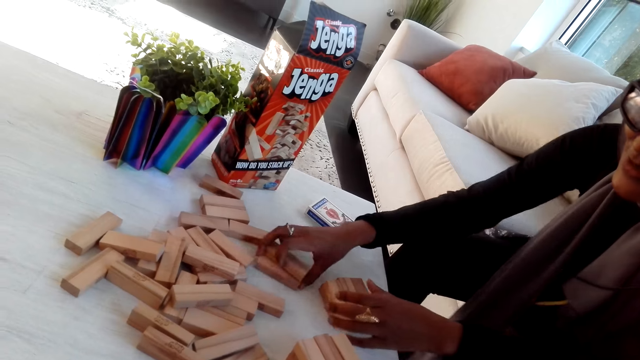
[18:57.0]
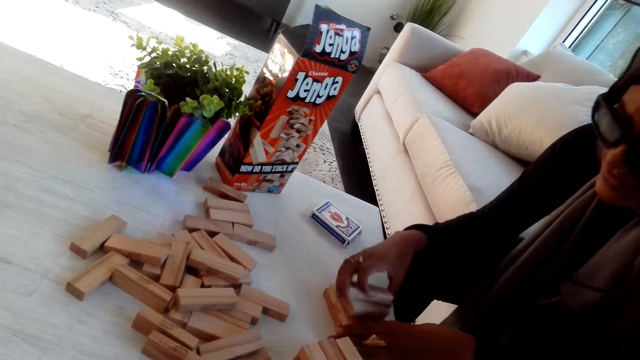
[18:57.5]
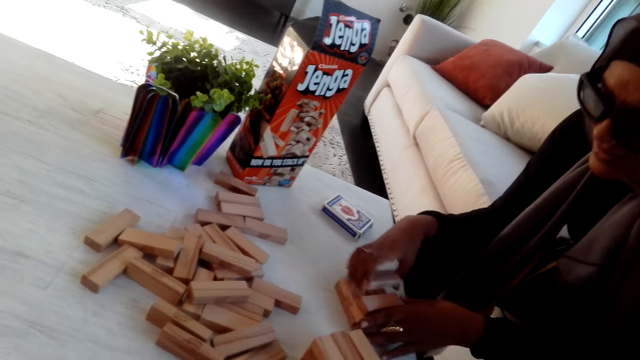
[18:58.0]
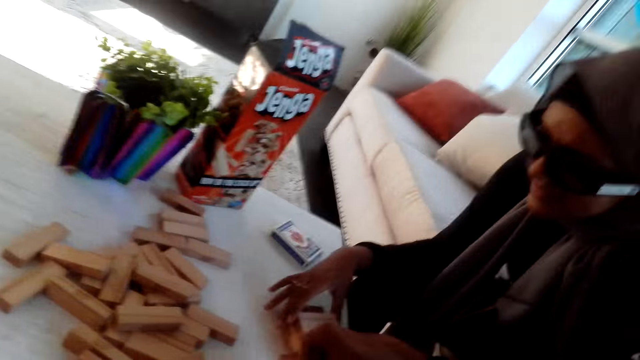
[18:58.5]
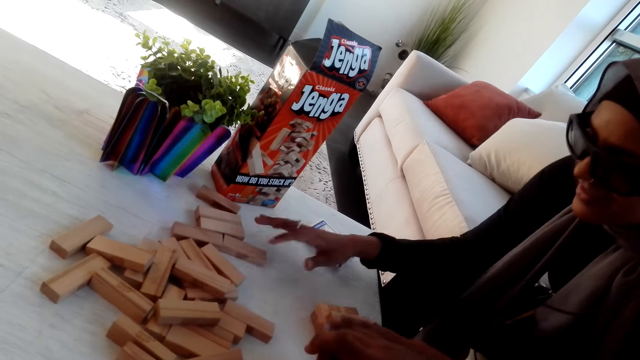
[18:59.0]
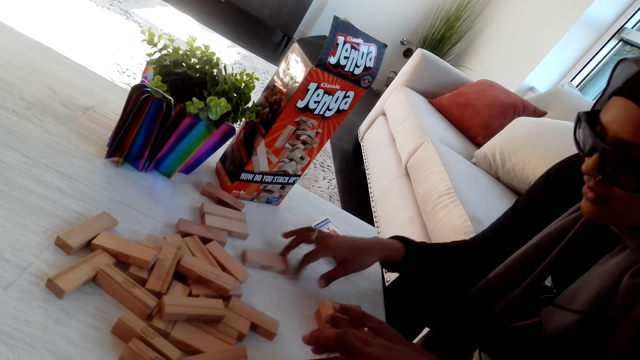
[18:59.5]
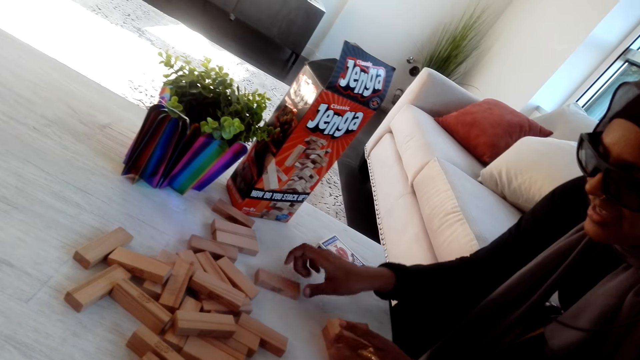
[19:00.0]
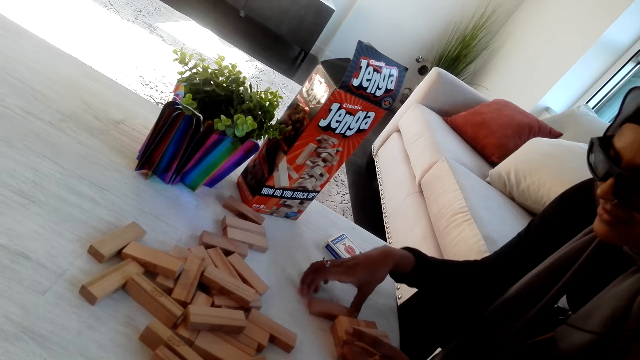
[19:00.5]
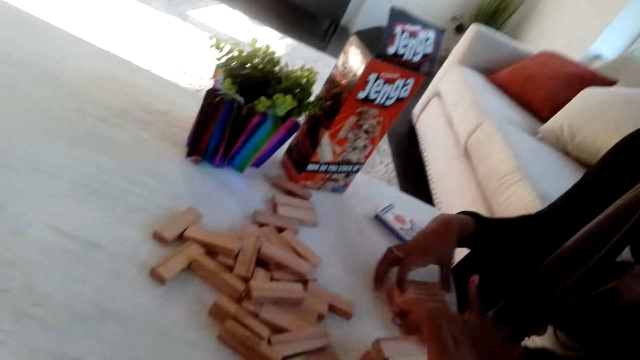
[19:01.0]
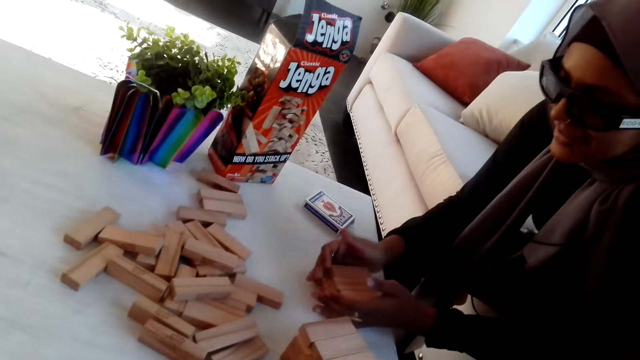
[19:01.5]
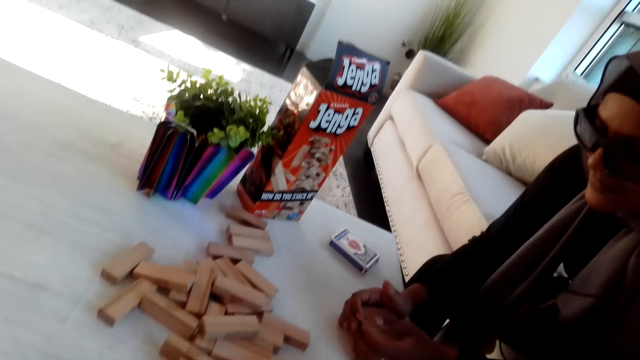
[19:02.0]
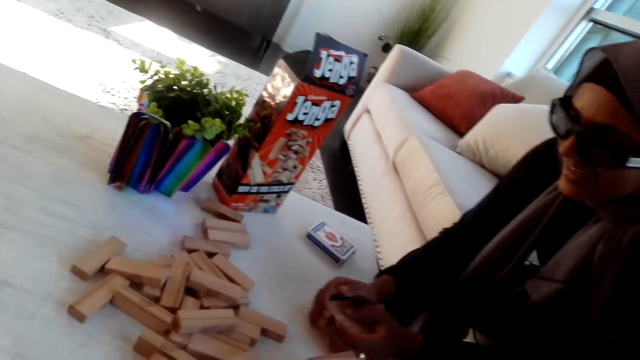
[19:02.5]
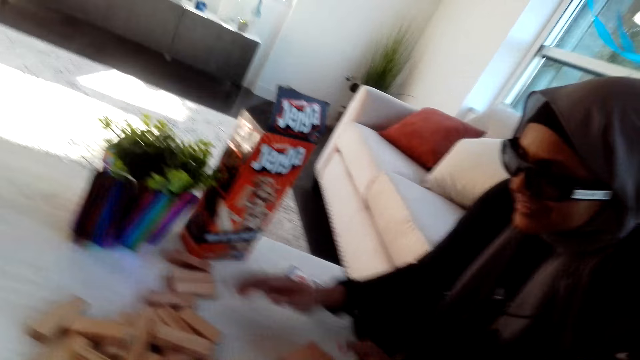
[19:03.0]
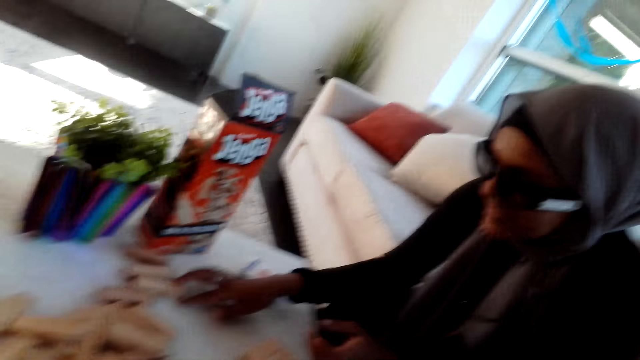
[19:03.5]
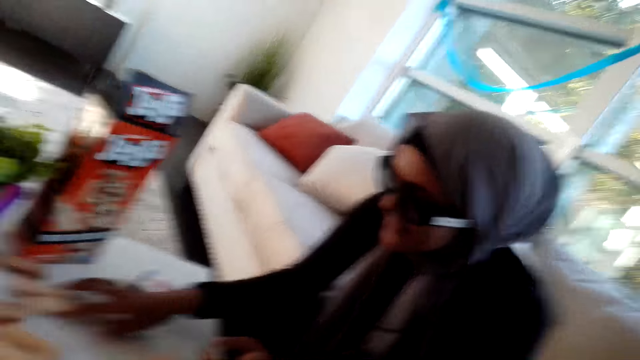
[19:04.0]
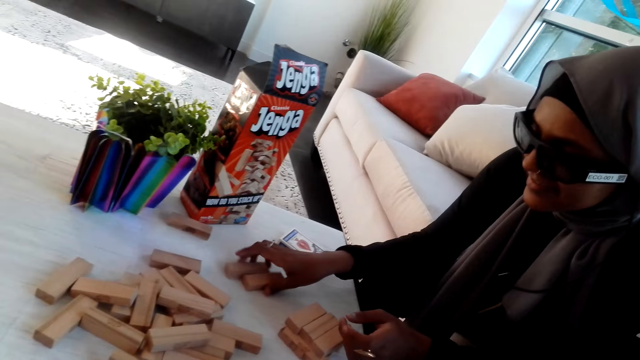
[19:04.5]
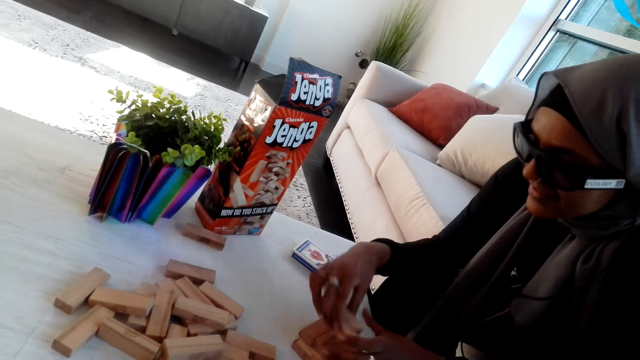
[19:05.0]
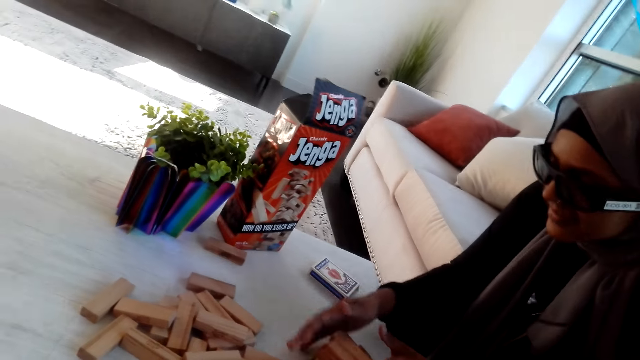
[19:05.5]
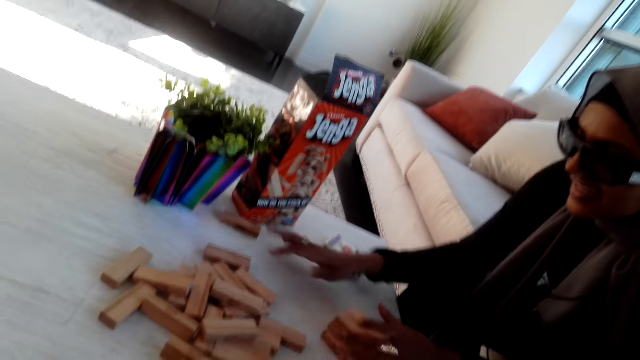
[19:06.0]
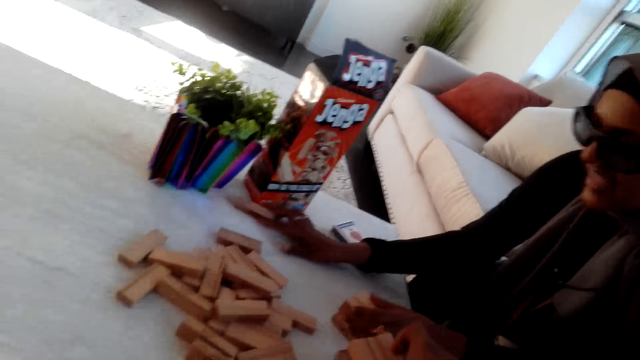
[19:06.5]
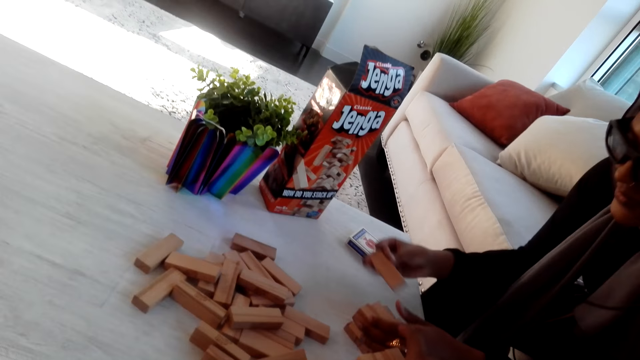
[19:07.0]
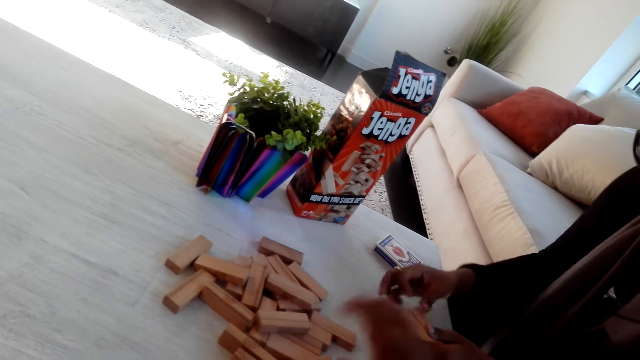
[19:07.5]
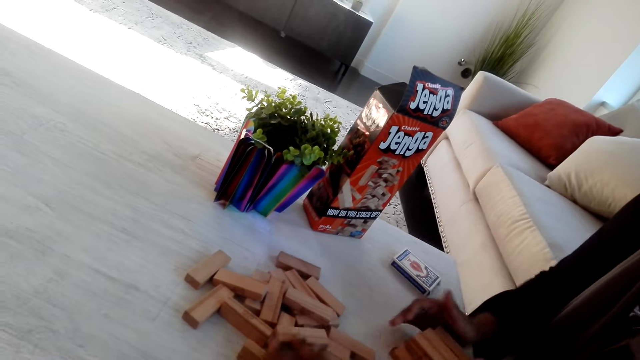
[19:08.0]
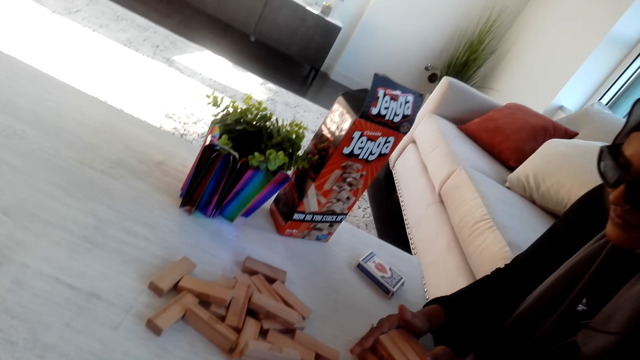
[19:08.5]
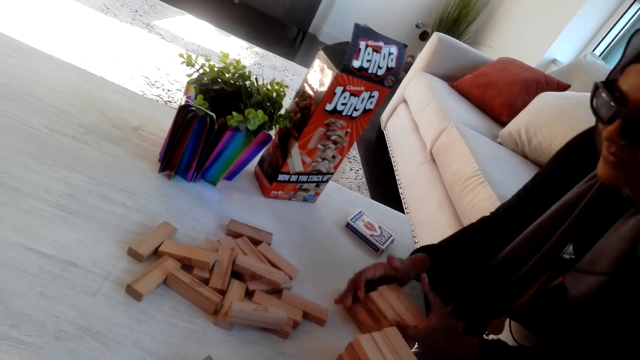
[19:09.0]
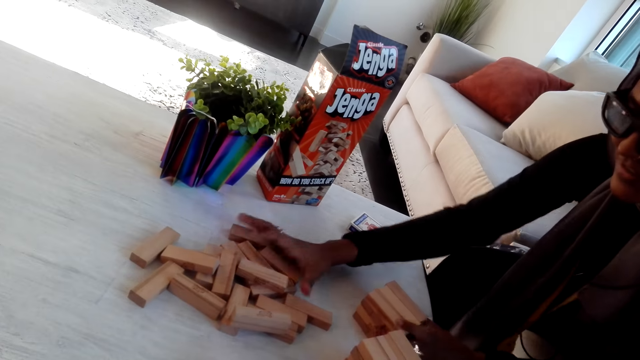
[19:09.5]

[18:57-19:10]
The lady takes bricks and arranges the bricks. The camera wearer arranges the bricks. The lady takes a brick and arranges the bricks. The lady takes a brick and arranges the bricks. The camera wearer arranges the bricks. The lady arranges the bricks.

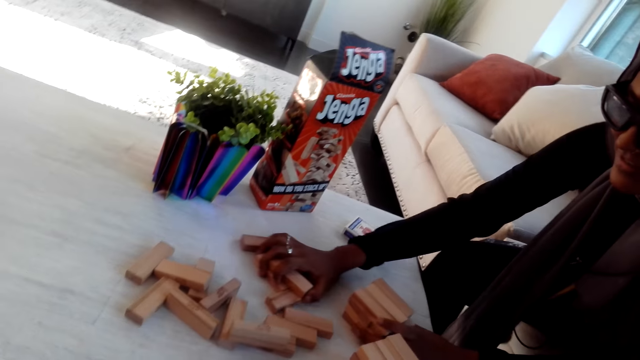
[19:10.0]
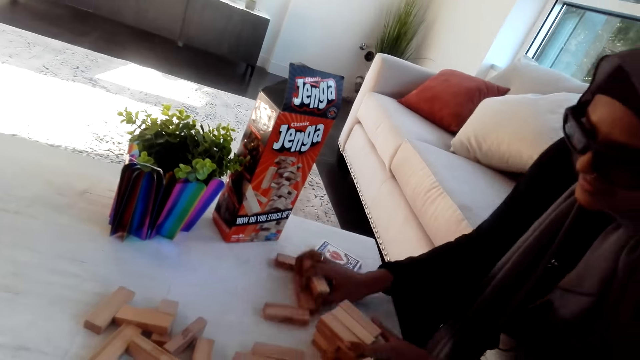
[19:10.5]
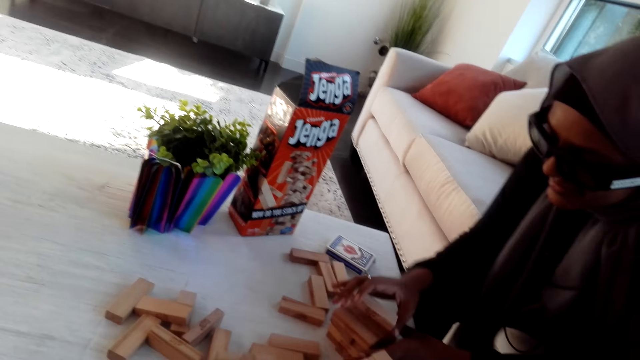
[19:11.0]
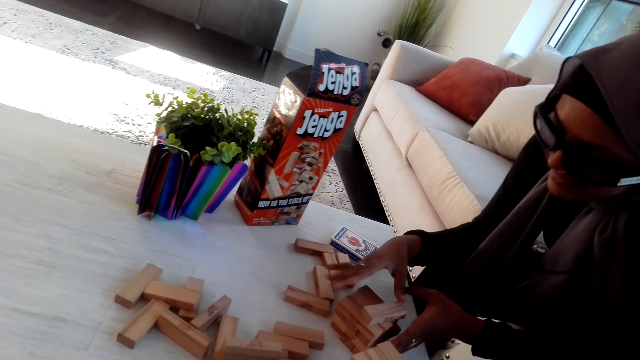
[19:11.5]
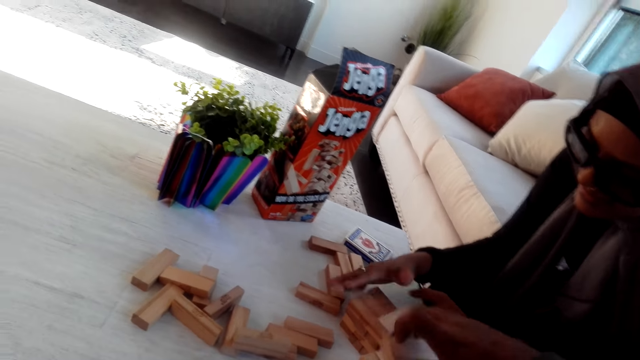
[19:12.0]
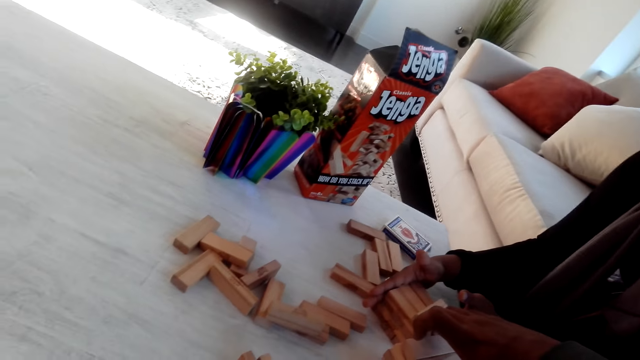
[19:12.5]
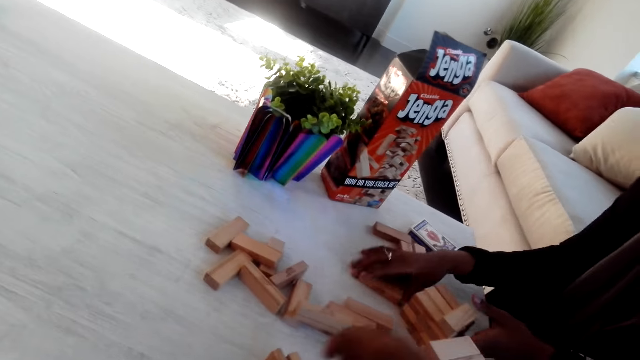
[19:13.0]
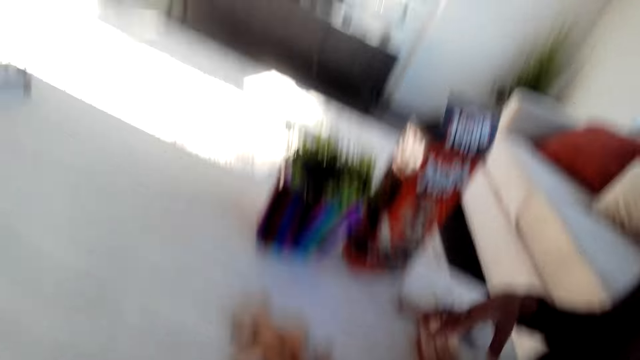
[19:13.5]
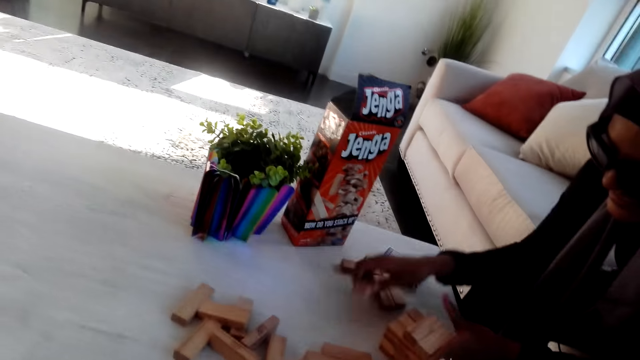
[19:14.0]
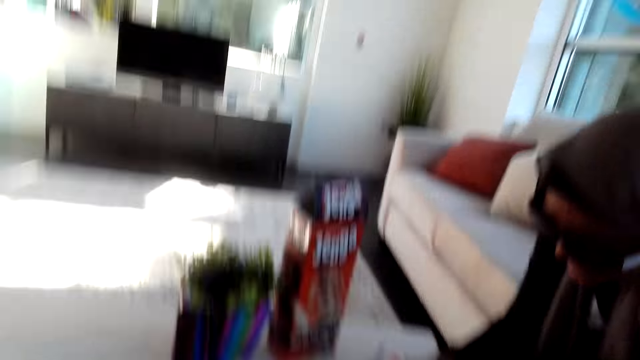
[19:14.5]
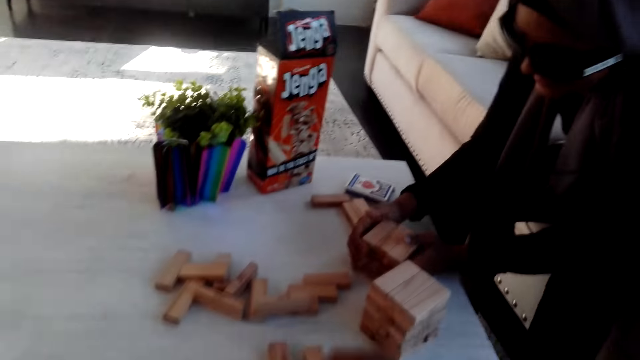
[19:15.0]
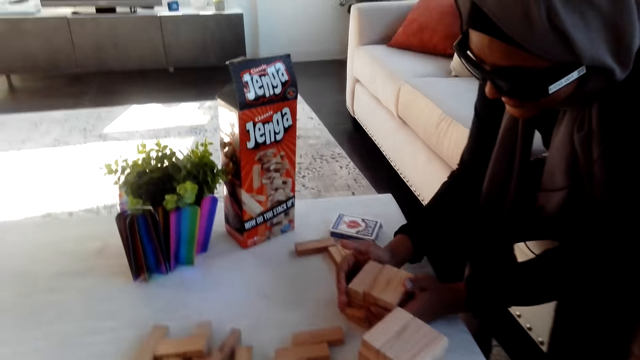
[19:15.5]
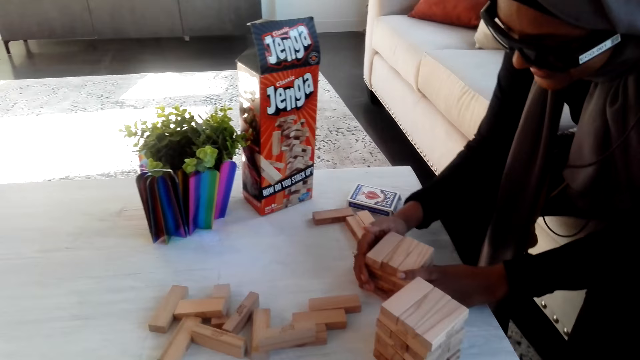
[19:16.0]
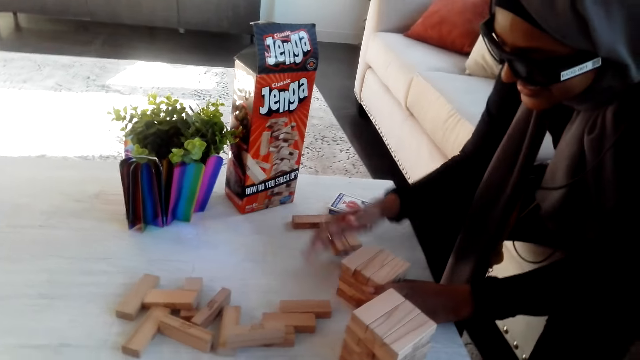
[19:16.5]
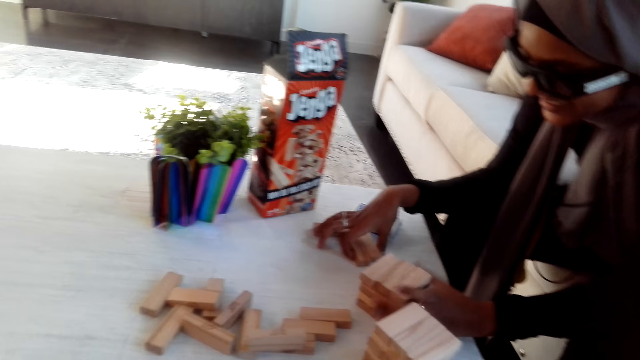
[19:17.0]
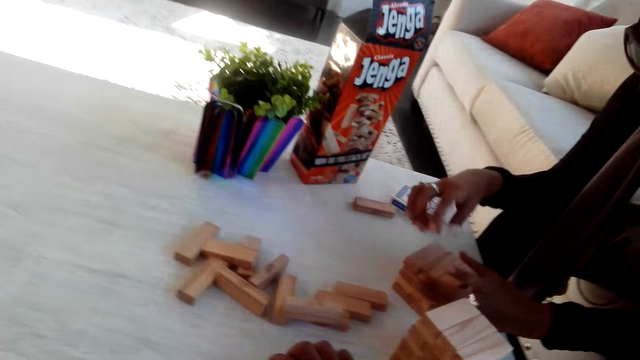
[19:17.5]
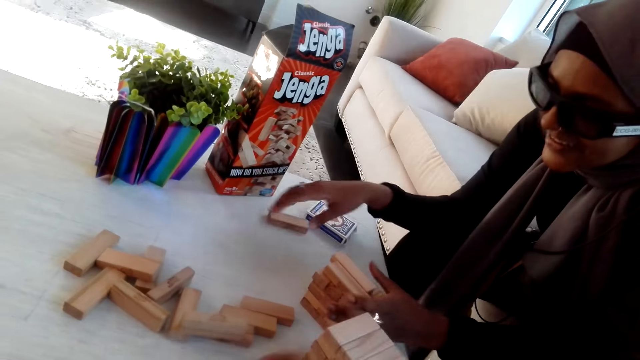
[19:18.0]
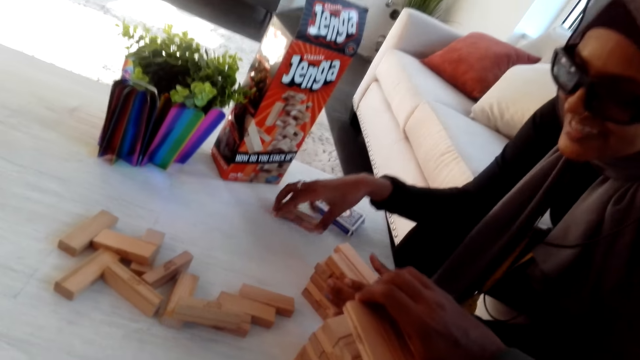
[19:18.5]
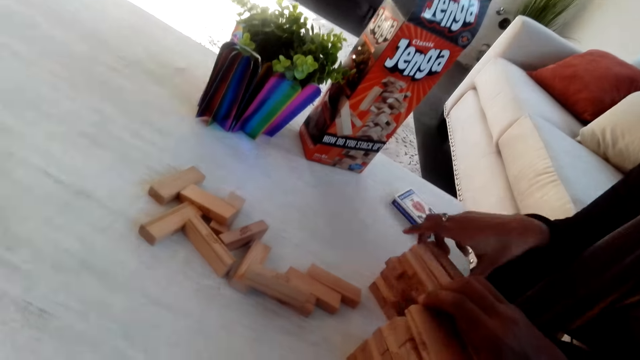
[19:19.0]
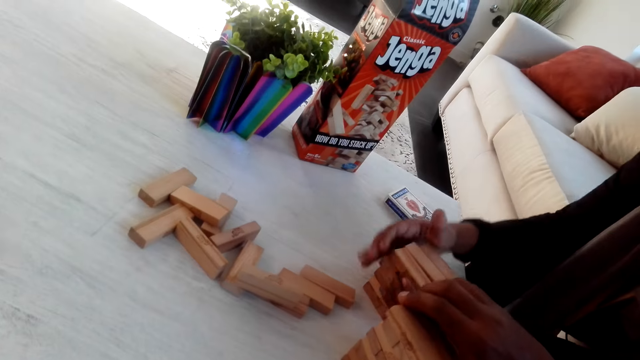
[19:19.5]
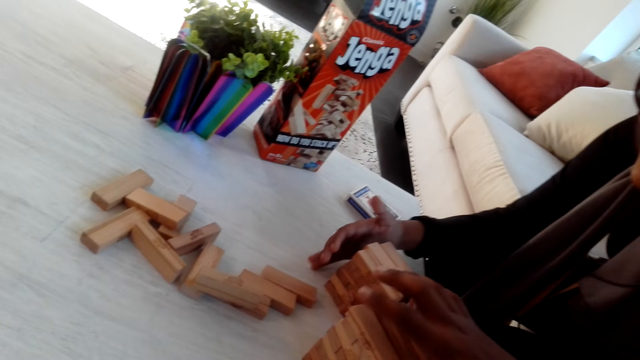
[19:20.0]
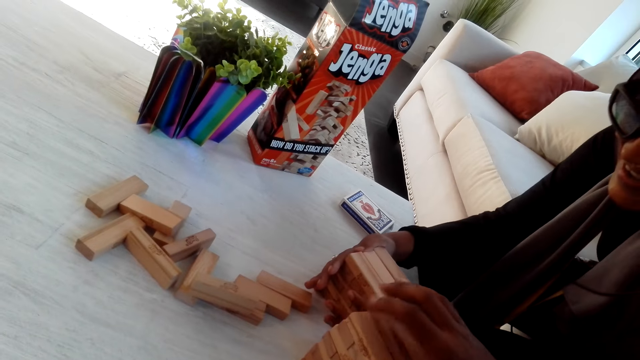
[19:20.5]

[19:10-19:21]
A lady takes a brick. The lady arranges the bricks. The camera wearer arranges the bricks. The lady arranges the bricks. The camera wearer looks around. The lady arranges the bricks. The lady takes a brick. The camera wearer arranges the bricks.
